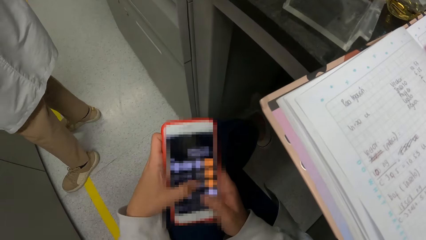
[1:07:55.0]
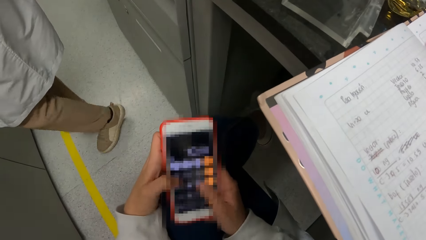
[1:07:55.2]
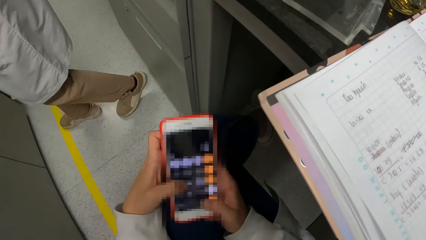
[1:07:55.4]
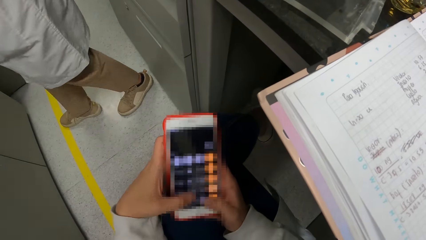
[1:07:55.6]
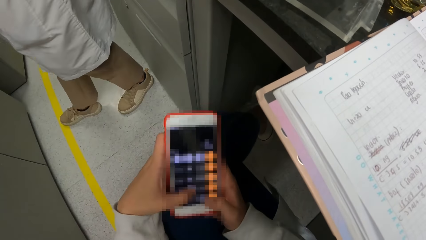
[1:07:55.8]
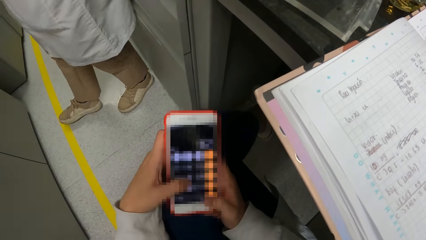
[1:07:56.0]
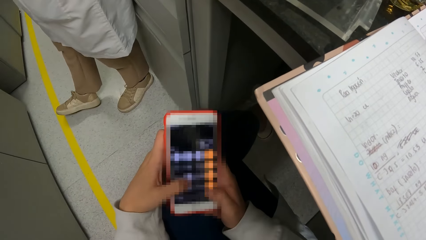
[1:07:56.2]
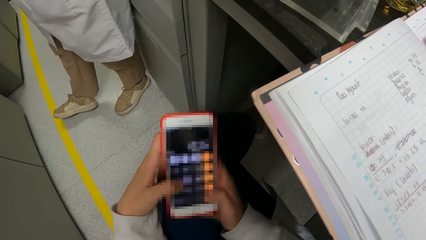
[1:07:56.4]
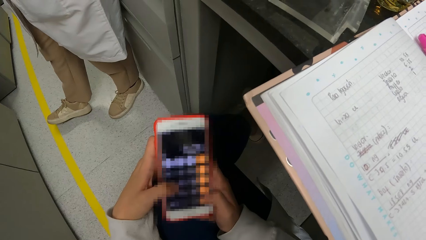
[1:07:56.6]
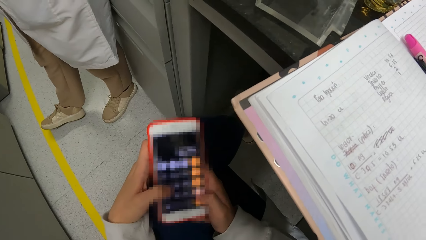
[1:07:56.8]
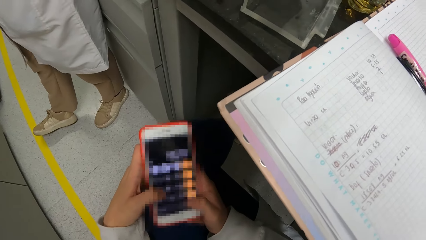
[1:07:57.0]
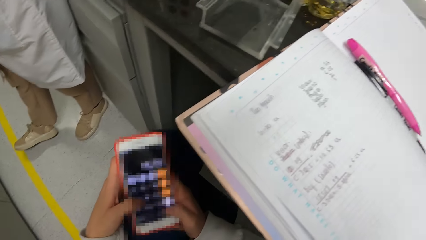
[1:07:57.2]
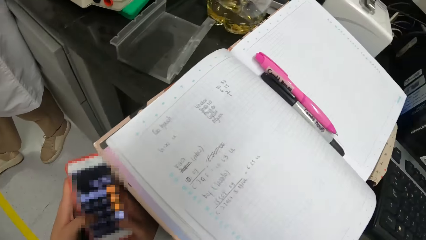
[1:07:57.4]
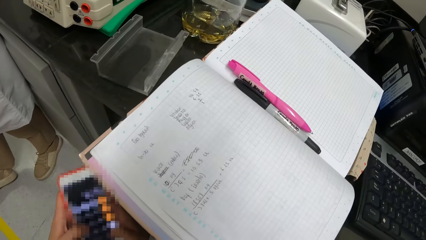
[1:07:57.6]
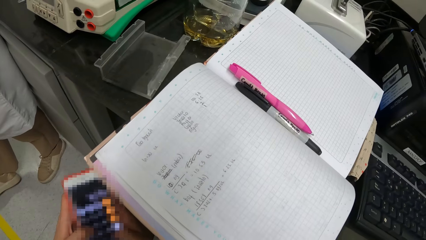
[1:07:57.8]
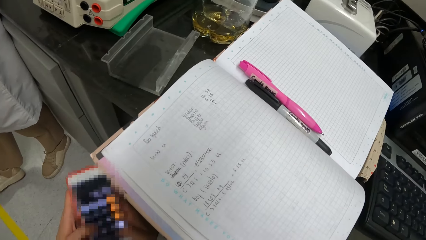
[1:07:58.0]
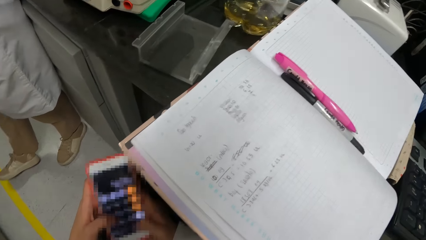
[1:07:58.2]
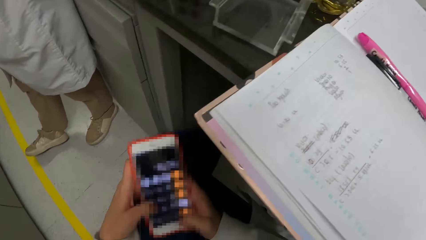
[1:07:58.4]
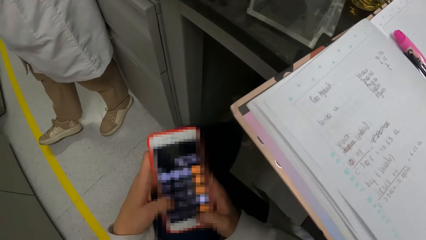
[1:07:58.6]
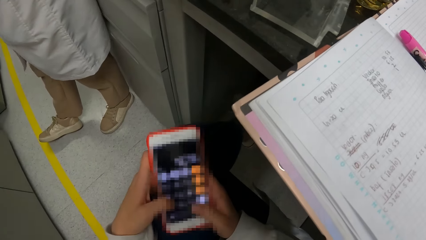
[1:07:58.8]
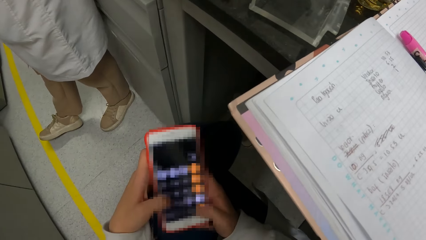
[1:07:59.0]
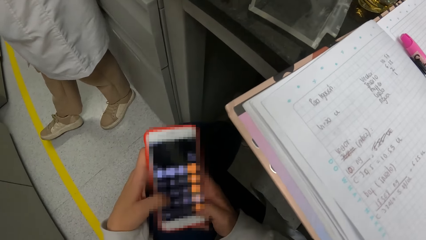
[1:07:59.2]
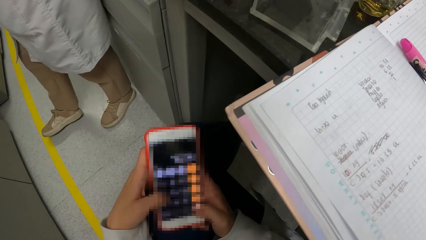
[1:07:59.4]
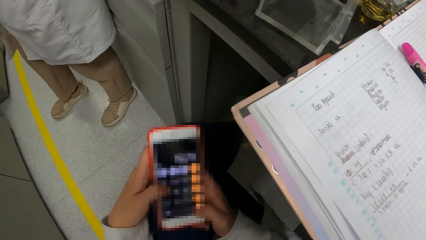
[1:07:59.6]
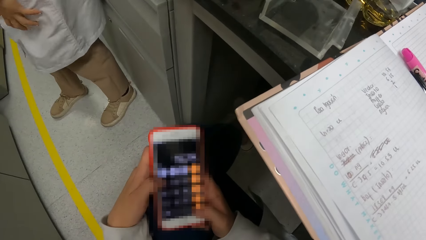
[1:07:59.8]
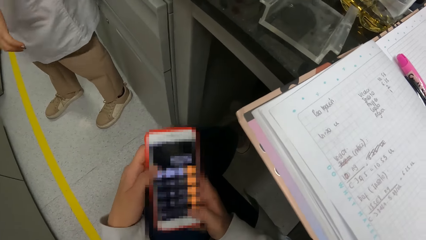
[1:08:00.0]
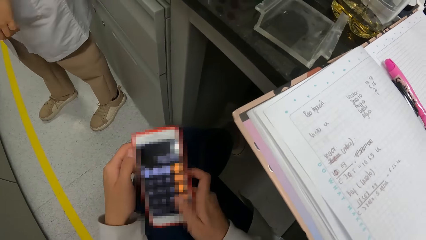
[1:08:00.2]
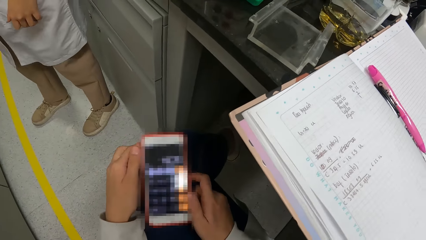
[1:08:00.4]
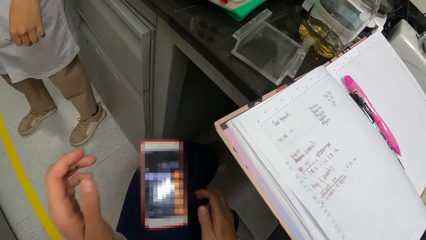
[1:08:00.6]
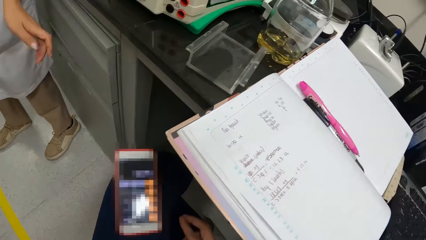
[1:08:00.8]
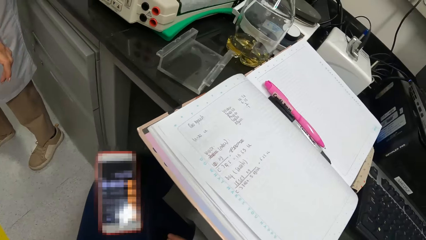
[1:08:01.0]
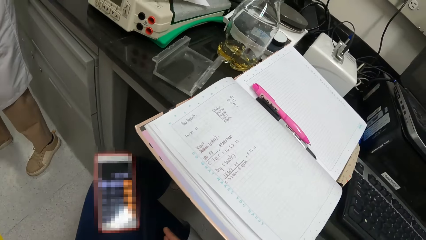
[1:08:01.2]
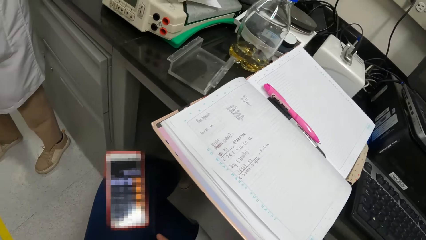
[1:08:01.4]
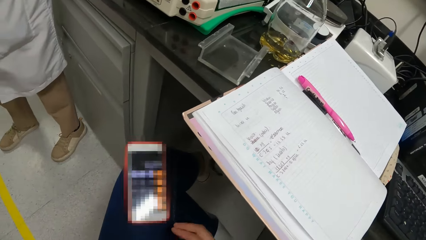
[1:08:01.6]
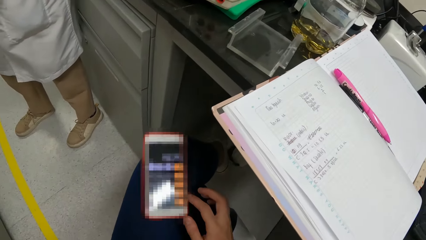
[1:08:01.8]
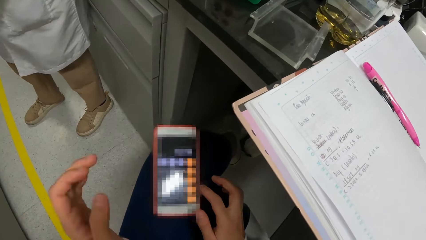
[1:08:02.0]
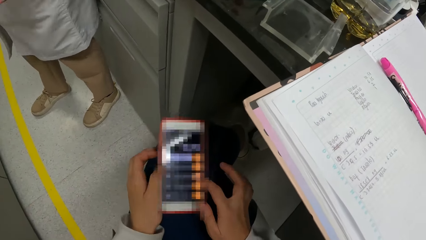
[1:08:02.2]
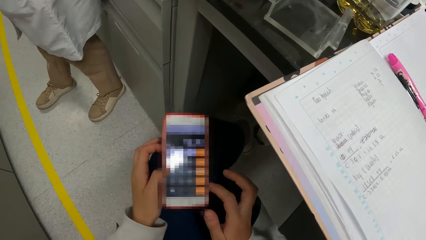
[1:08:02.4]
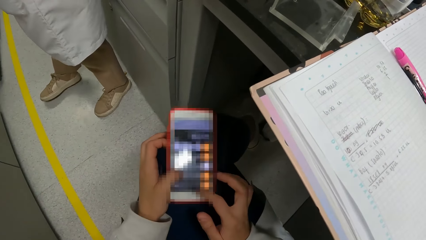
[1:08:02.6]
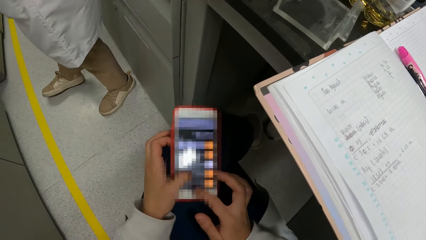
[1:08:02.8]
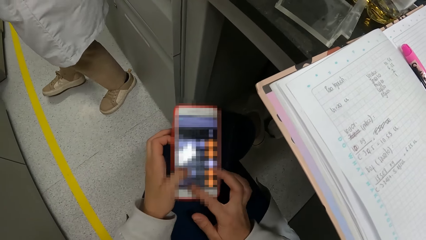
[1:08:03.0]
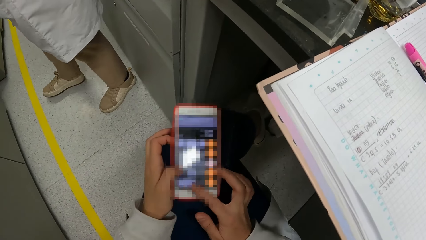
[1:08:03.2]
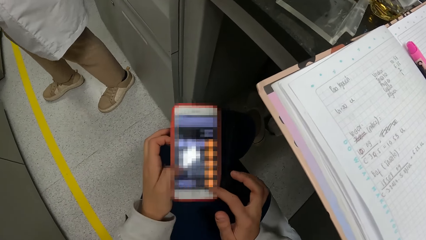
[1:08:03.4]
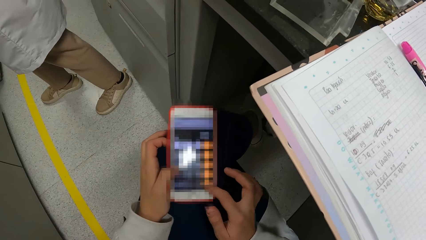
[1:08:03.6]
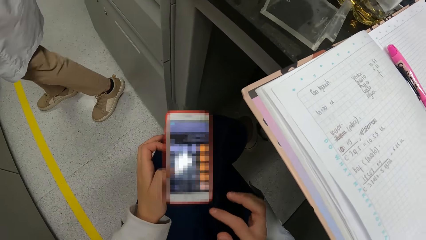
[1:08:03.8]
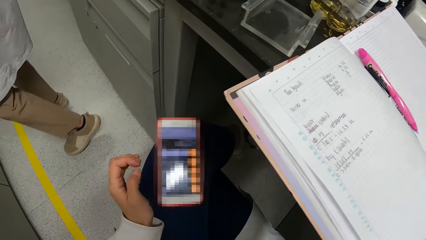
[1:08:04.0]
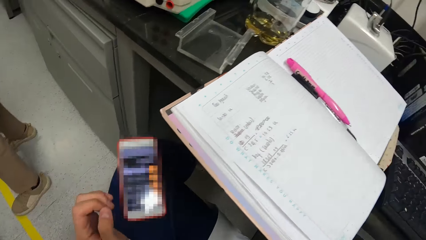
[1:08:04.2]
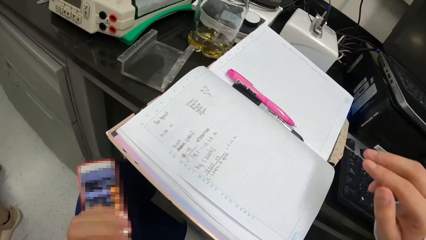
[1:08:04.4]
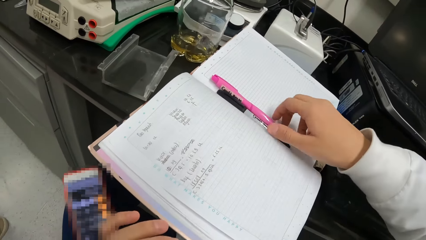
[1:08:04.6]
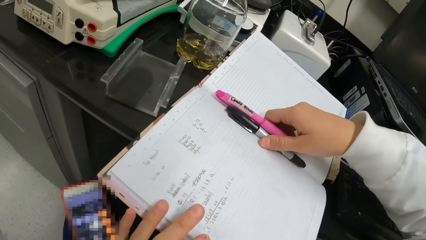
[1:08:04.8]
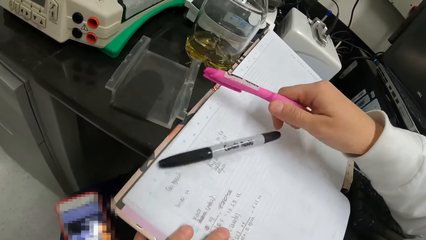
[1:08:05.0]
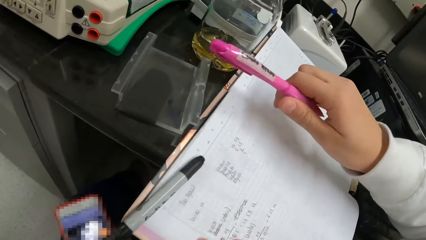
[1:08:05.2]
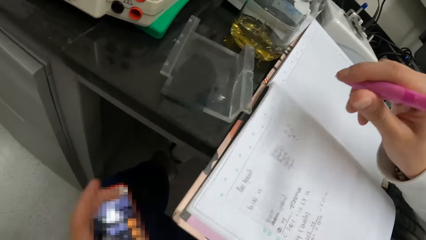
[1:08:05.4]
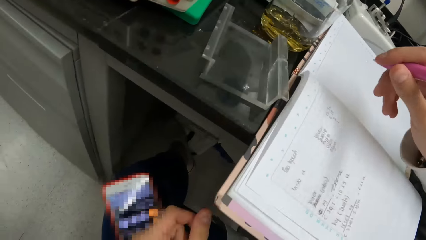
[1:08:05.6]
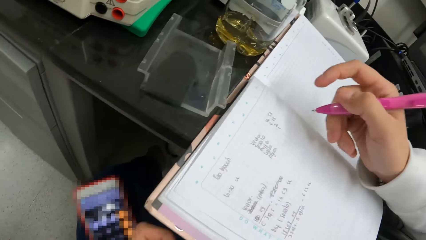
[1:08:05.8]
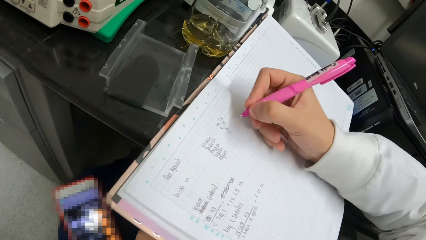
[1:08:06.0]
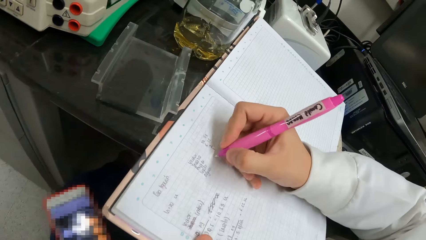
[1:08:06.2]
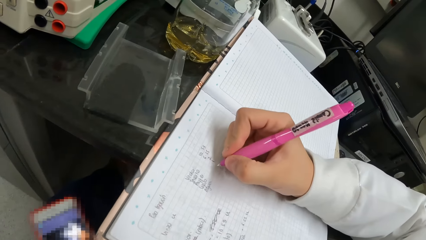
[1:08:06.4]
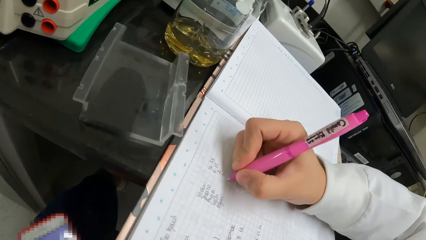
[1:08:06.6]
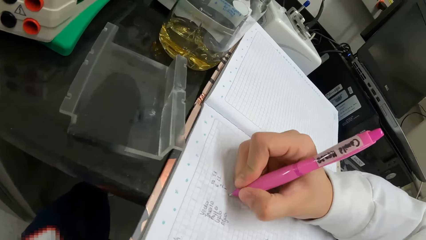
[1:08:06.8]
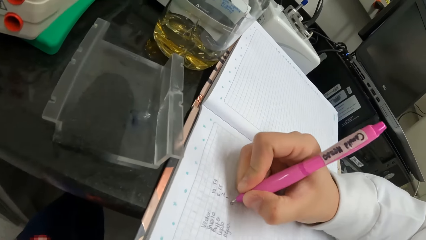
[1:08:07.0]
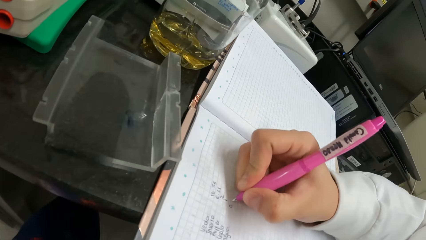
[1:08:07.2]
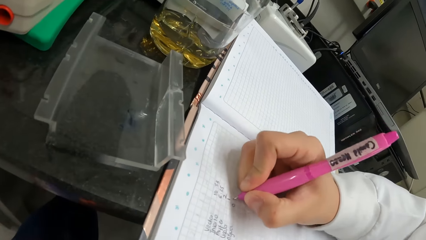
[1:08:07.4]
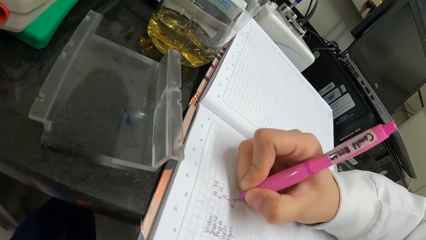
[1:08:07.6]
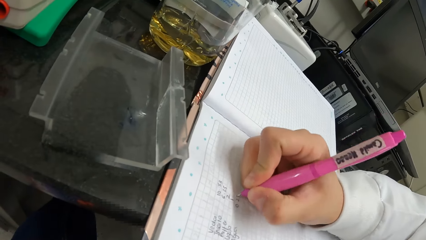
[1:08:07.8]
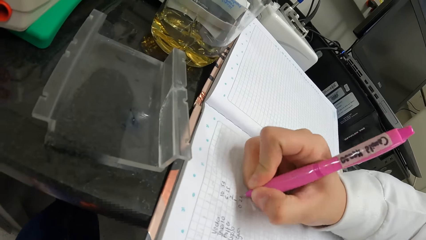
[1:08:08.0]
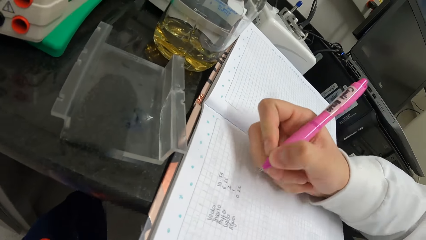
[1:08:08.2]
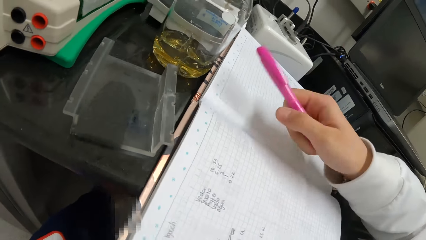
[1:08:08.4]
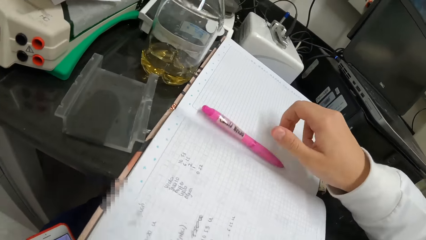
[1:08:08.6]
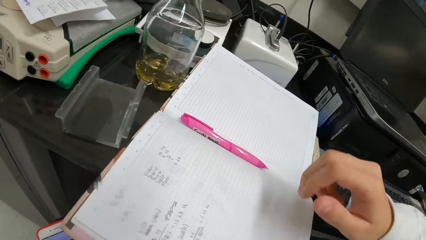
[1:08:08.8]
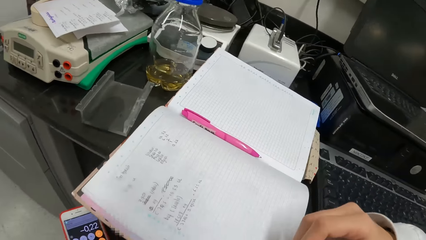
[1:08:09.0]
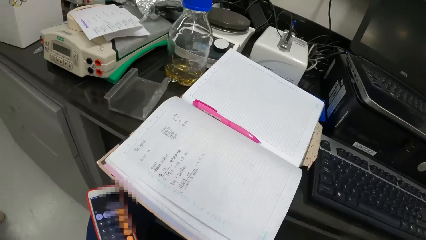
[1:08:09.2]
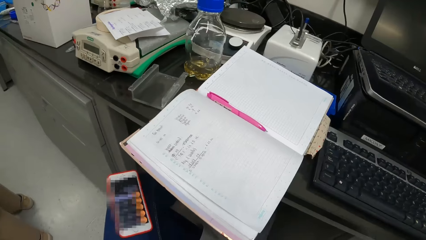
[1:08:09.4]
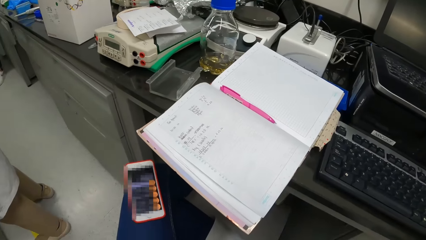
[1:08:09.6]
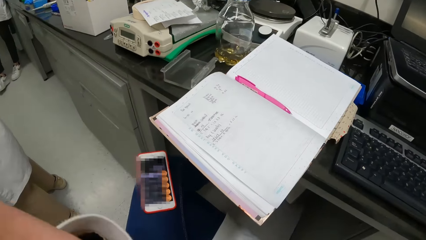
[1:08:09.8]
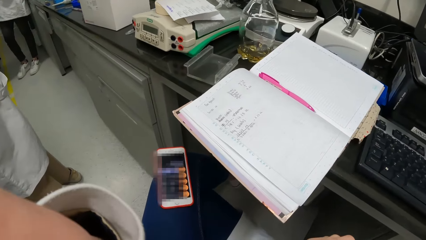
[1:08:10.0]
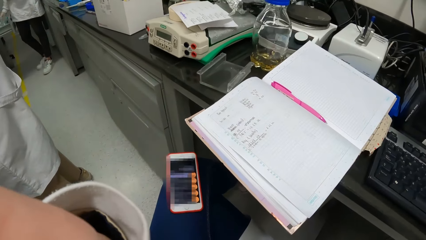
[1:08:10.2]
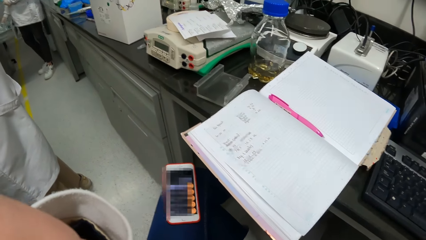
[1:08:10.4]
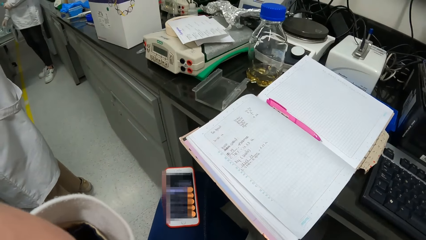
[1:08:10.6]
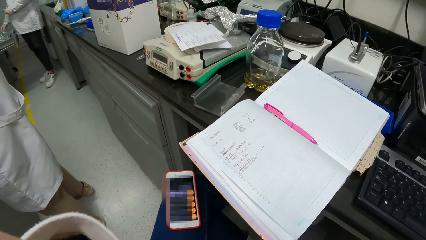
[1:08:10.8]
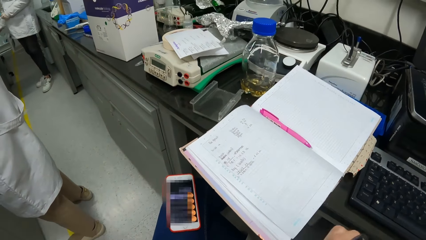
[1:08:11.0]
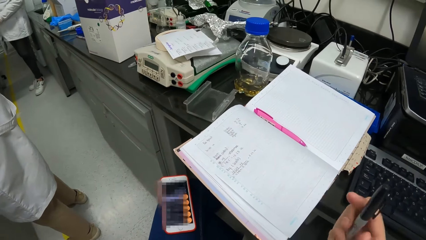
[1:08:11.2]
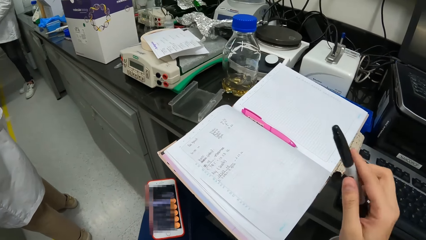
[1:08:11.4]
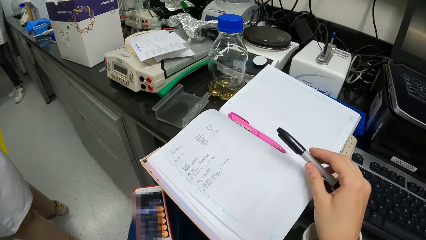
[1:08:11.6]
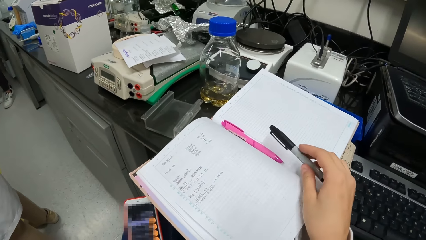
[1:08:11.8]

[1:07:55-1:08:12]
A woman makes a step. The camera wearer operates the phone. They drop the phone, lift the left hand and adjust the camera. They drop both hands. They operate the phone. They move both hands. They pick up the phone. They pick up a pen, lift the pen and move the pen. They write on a book. They place the pen on the book. They move both hands and adjust the camera.
